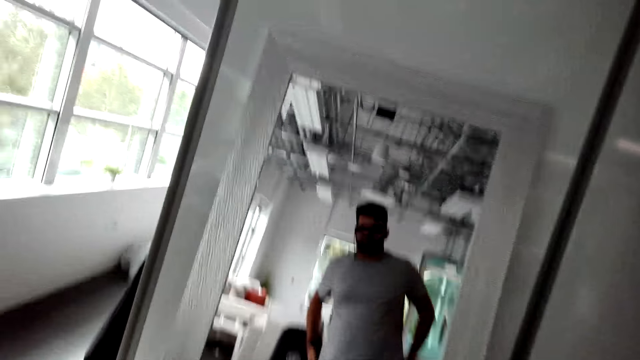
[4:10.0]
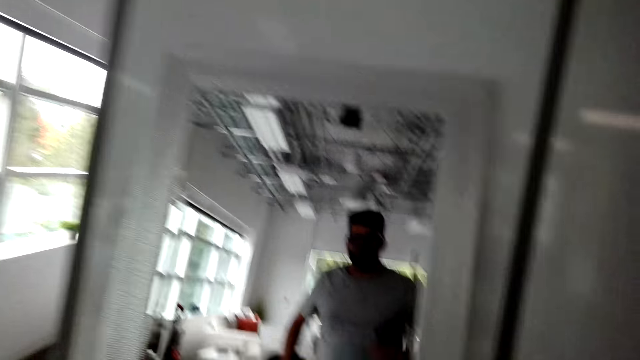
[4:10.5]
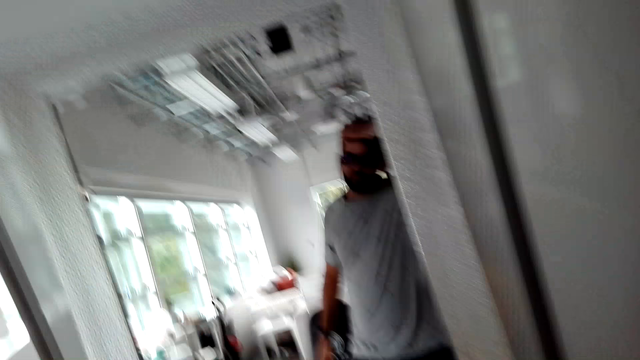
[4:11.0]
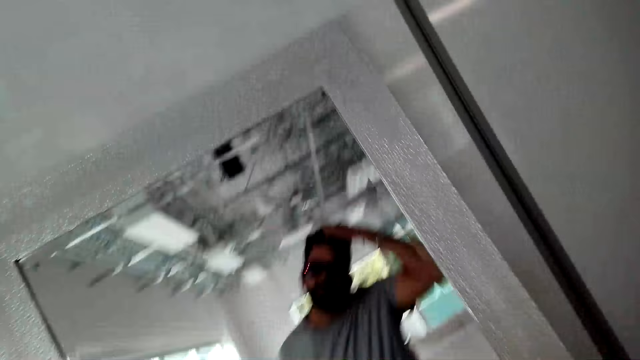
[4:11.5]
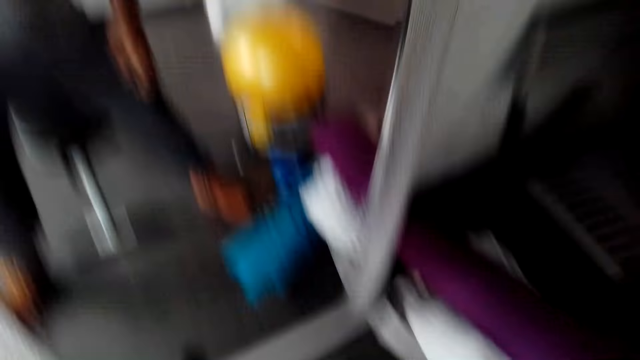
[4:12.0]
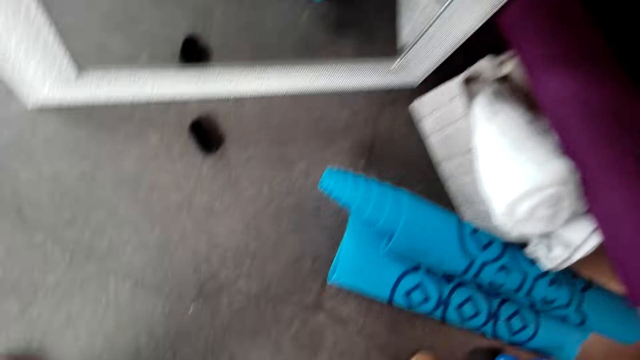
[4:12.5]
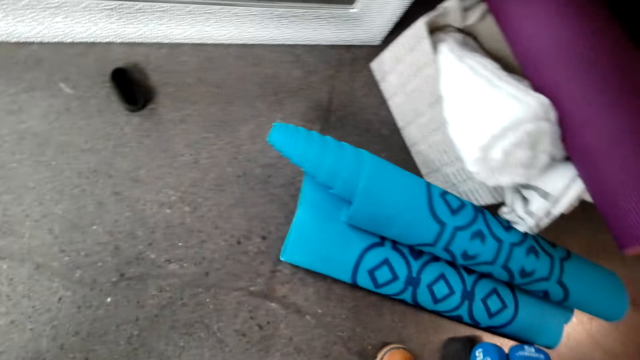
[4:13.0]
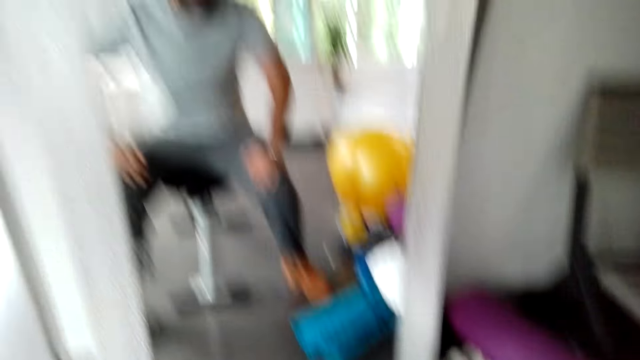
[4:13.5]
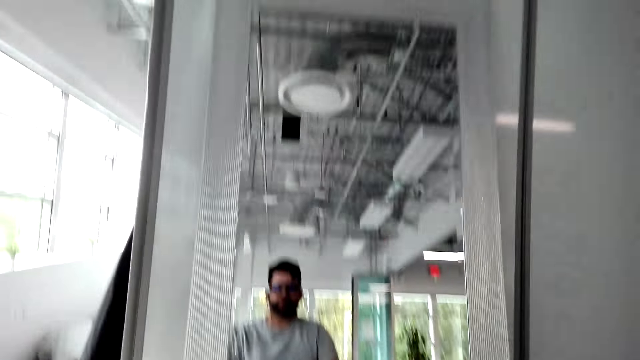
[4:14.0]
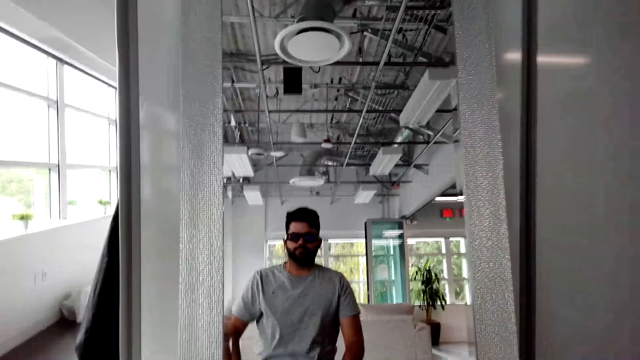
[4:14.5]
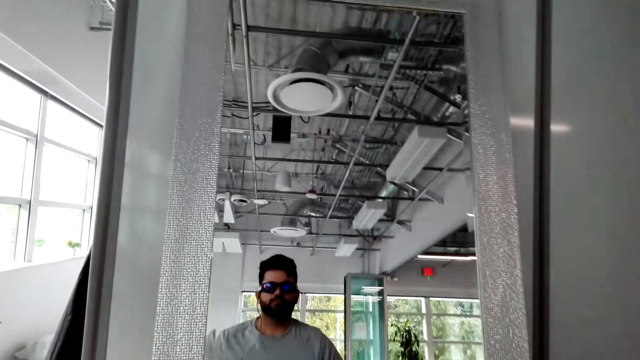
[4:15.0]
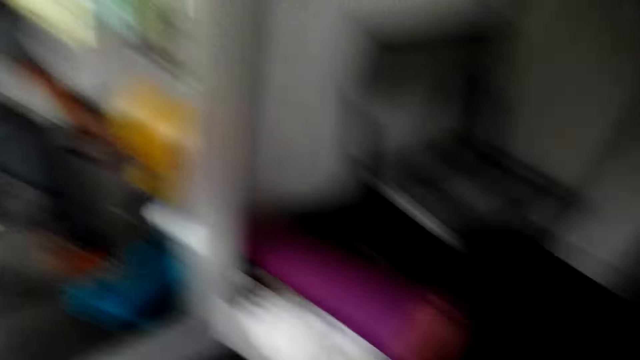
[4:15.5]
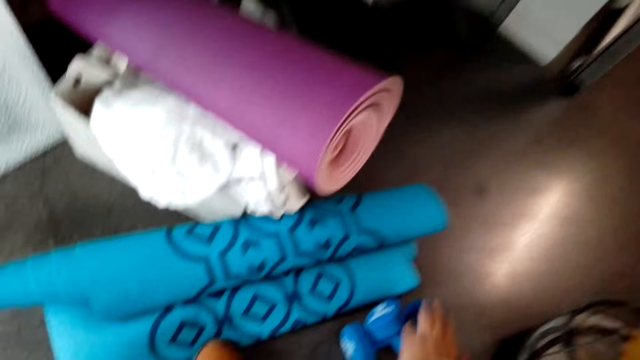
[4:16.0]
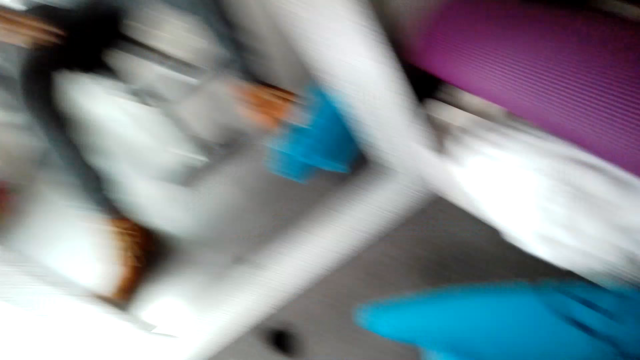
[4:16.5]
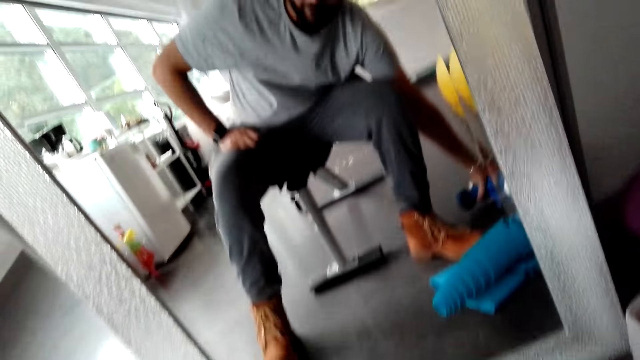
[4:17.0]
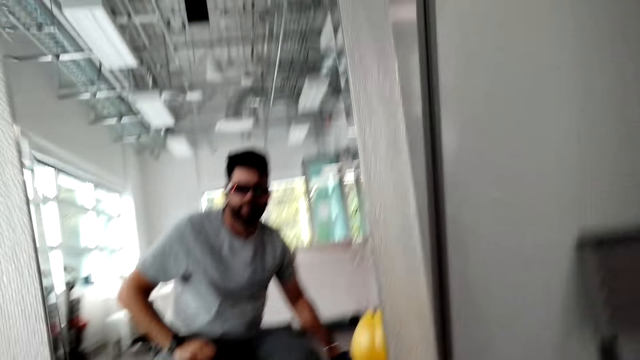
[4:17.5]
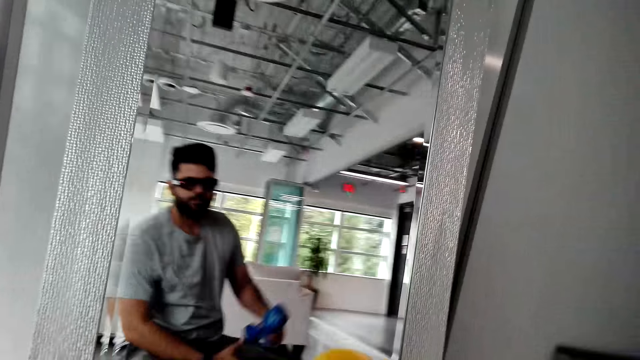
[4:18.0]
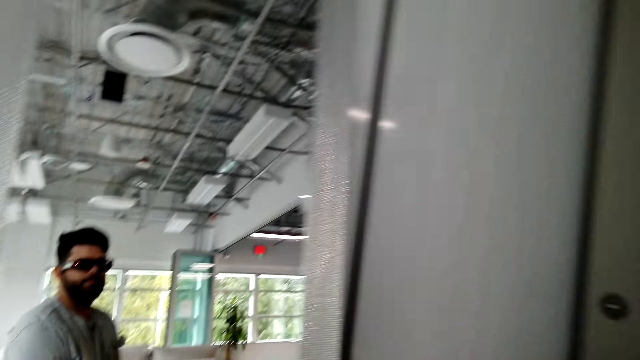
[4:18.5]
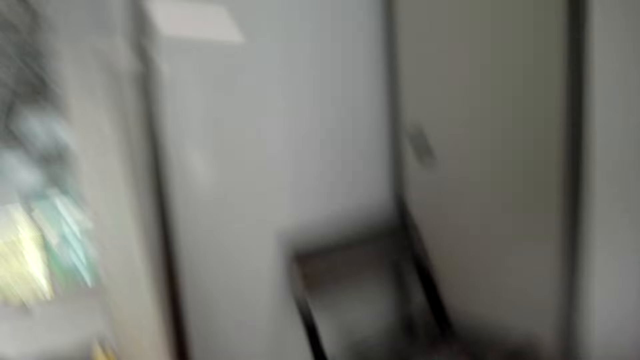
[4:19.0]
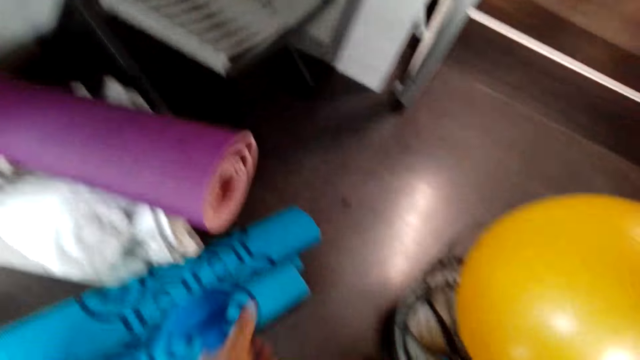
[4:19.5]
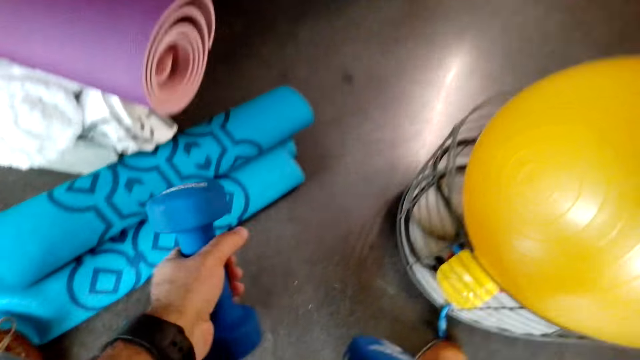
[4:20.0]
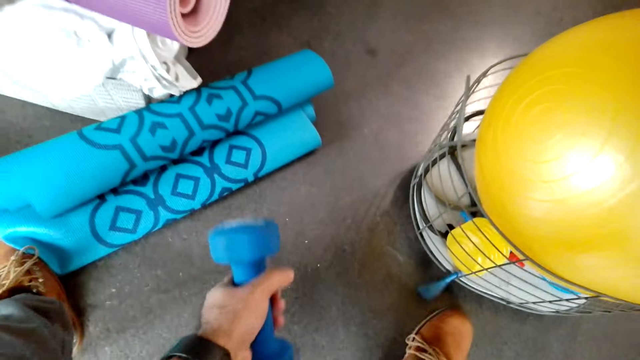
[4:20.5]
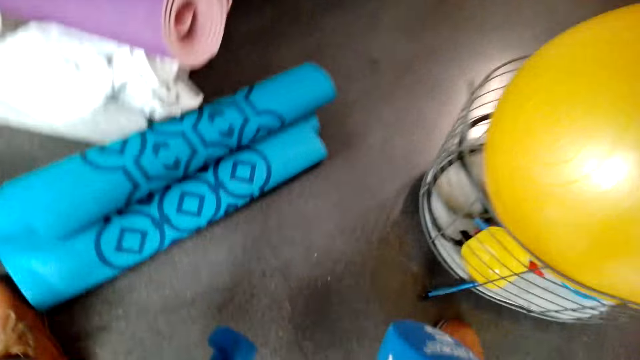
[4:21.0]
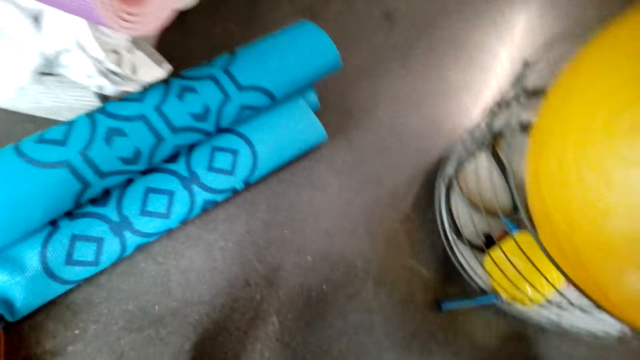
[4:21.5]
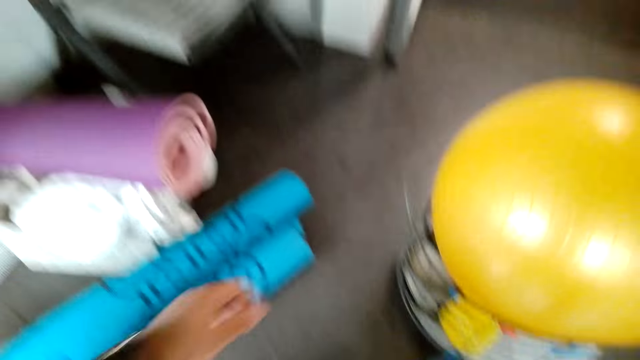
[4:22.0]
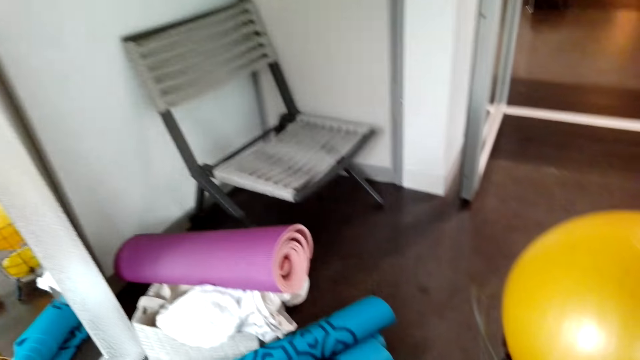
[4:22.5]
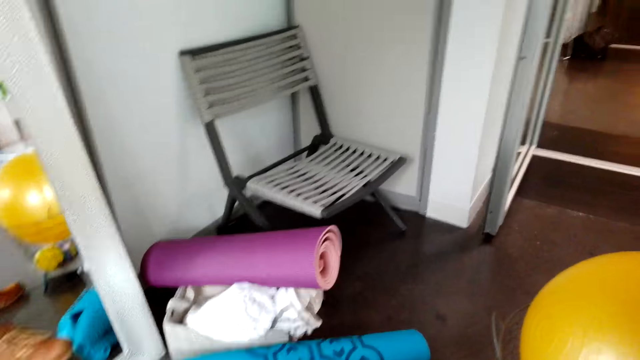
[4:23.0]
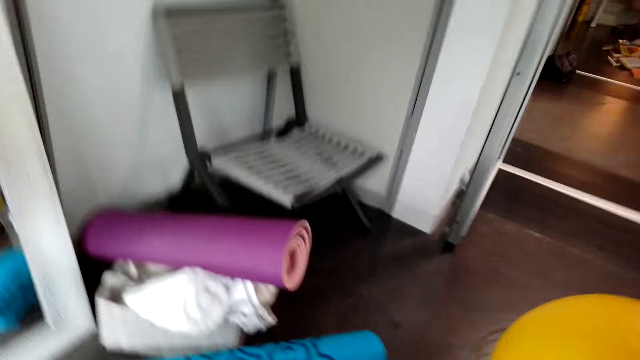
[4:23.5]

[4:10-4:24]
The camera wearer touches his hair. He sits on the chair. He picks up the drum bell. He holds fitness equipment. He puts the drum bell on the floor.

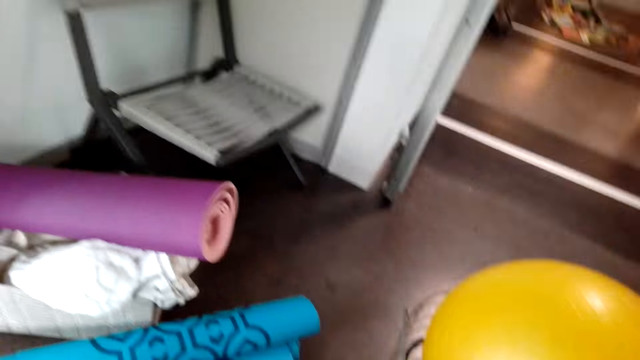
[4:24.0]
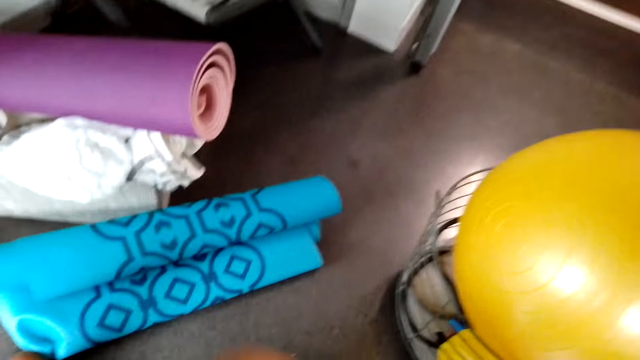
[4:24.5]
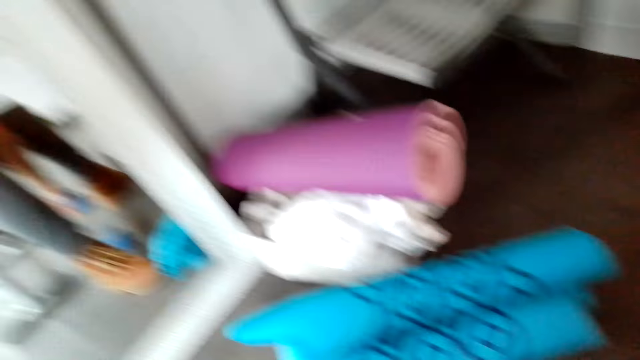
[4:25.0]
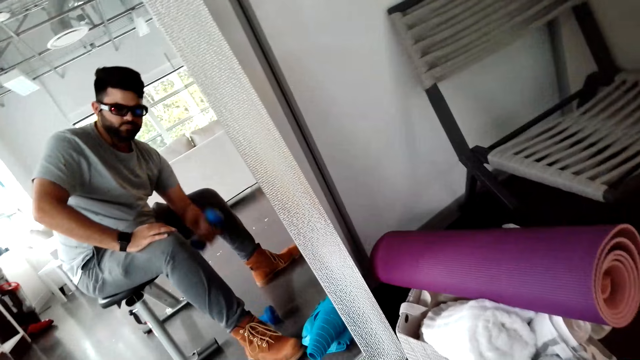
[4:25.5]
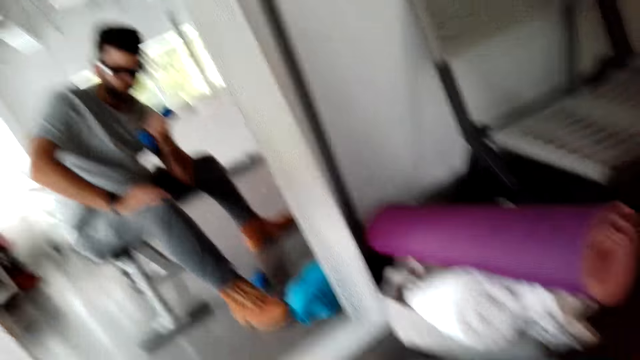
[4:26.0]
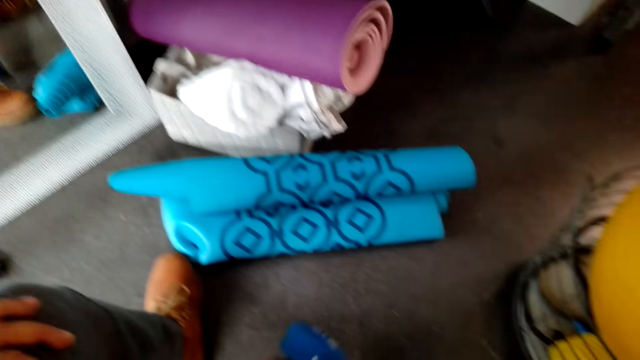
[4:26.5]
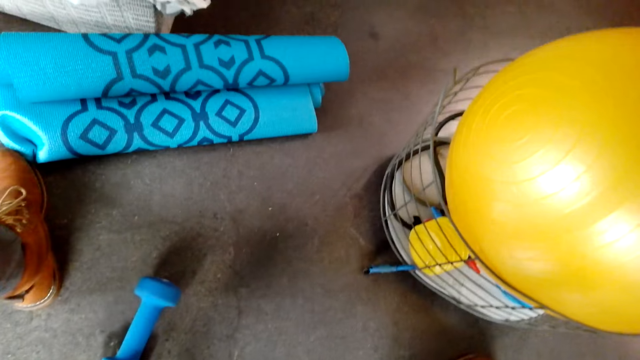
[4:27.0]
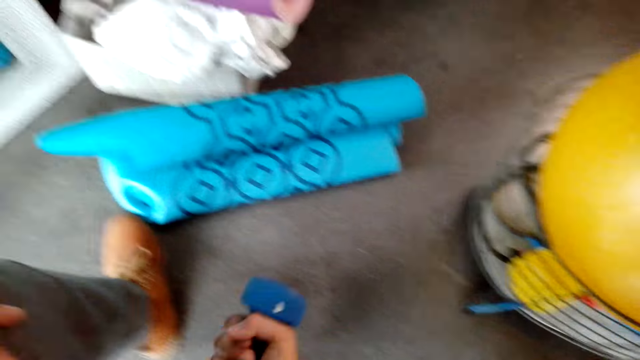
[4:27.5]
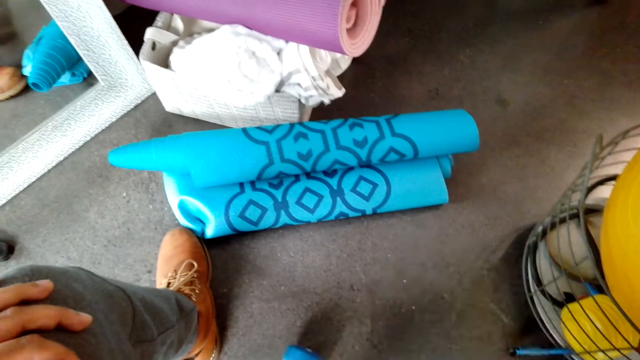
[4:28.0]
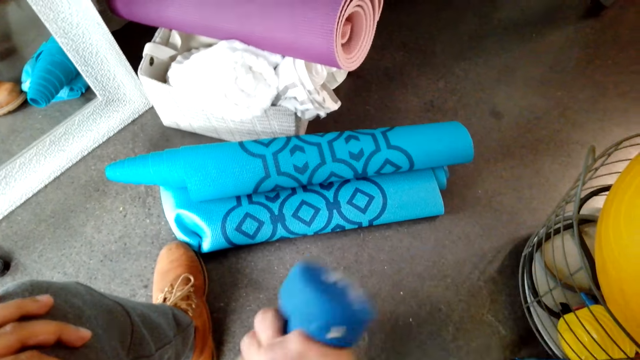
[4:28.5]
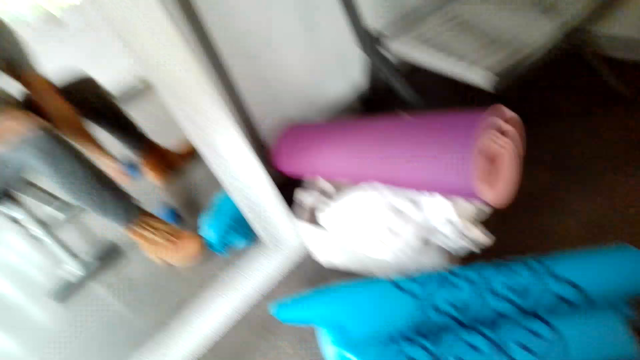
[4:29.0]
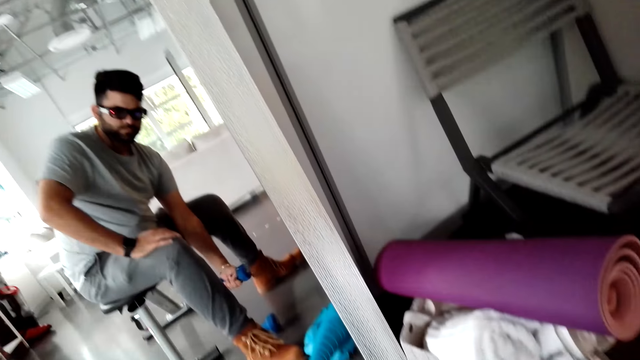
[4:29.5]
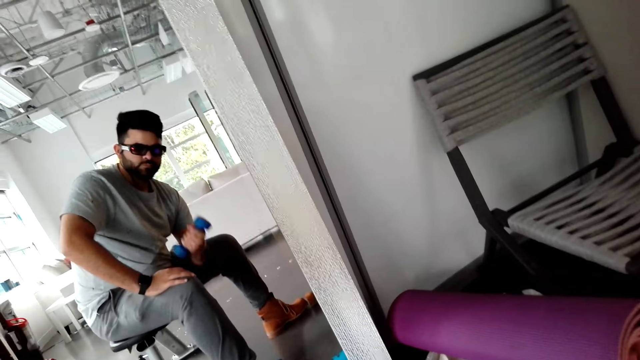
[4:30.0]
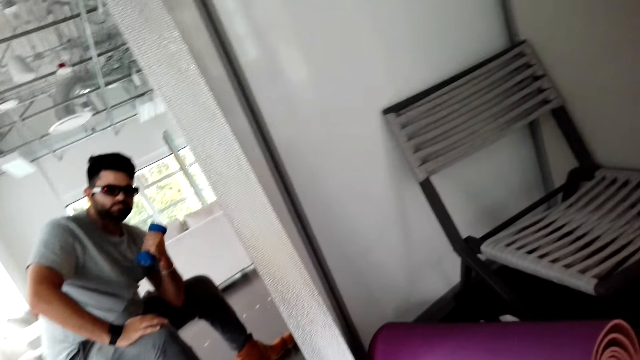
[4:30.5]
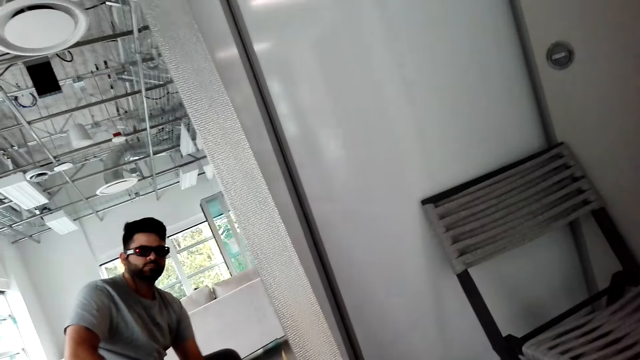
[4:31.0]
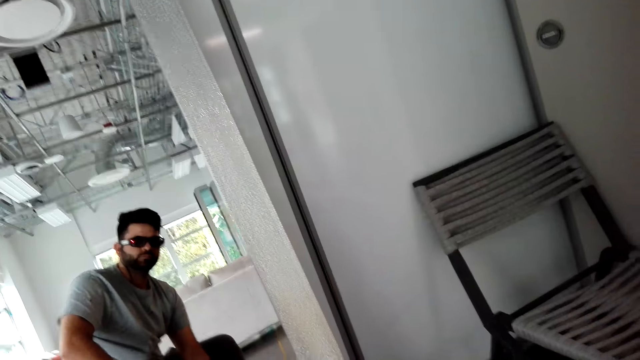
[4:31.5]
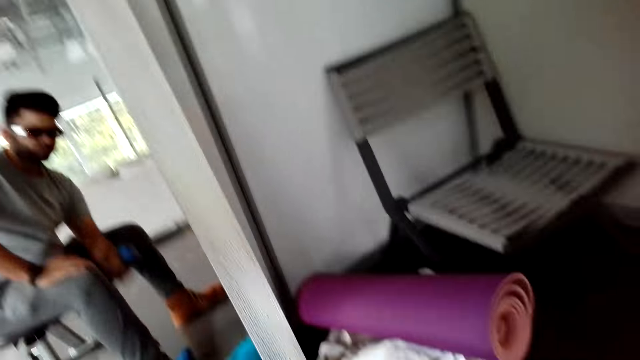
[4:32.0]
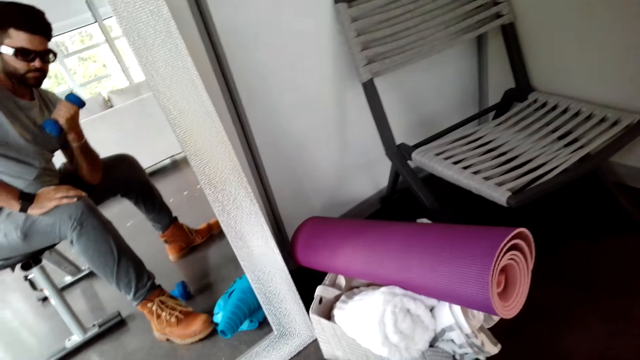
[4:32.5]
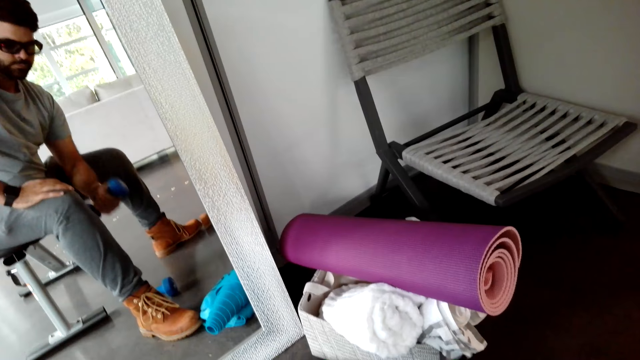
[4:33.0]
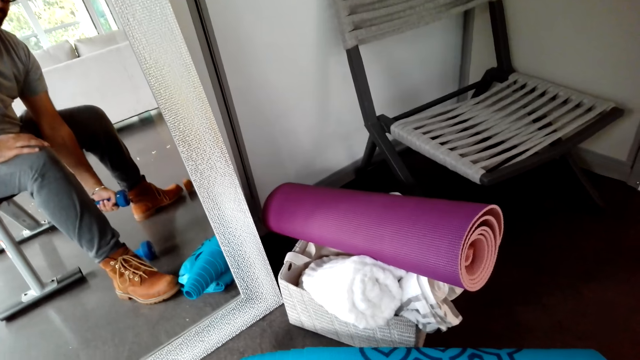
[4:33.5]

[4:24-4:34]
The camera wearer moves the drum bell up and down with the right hand.
